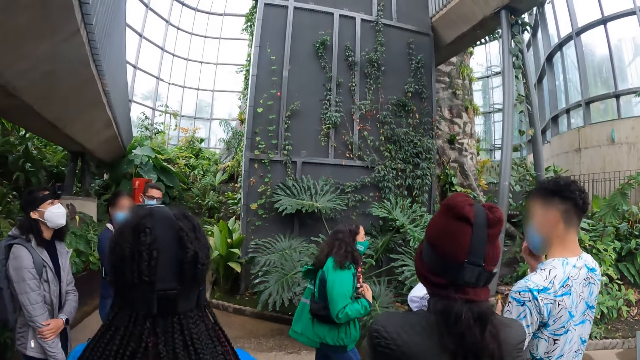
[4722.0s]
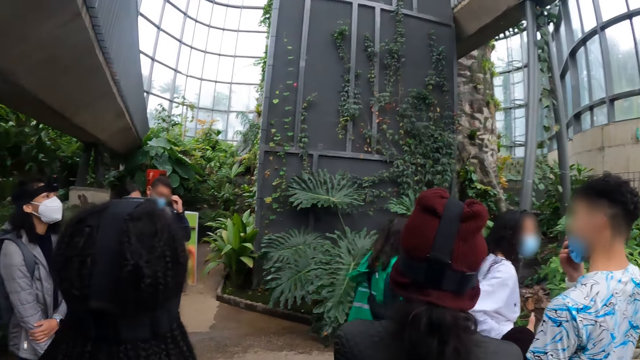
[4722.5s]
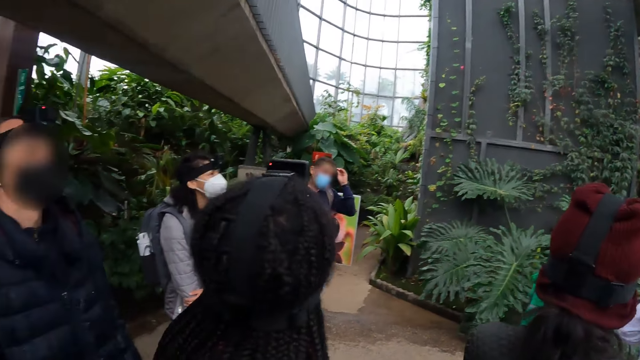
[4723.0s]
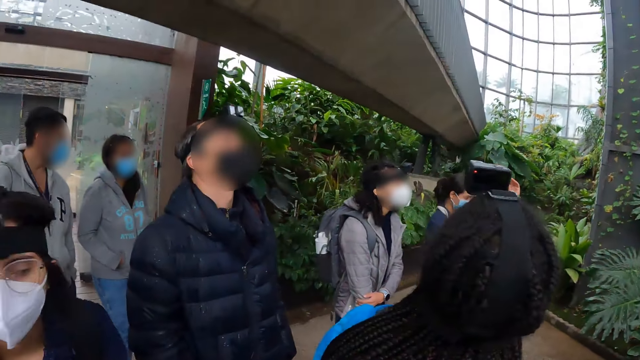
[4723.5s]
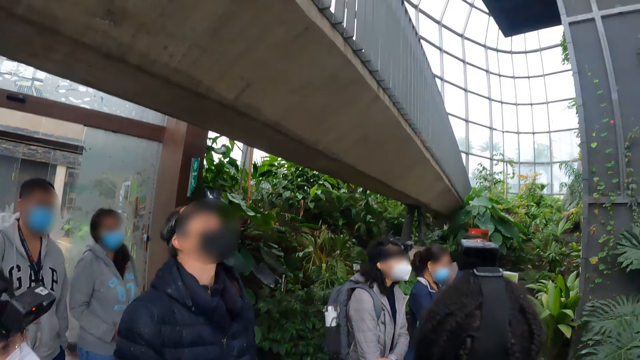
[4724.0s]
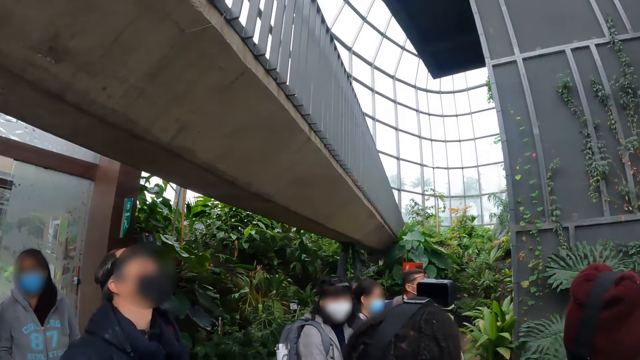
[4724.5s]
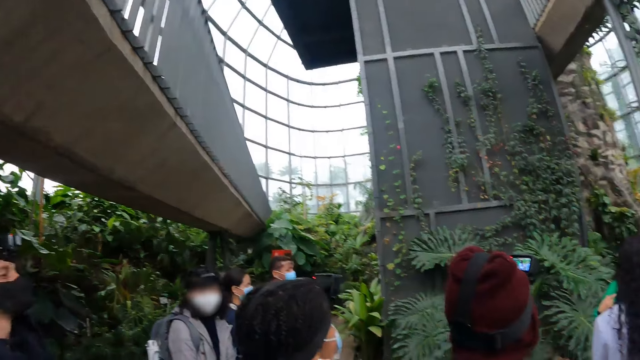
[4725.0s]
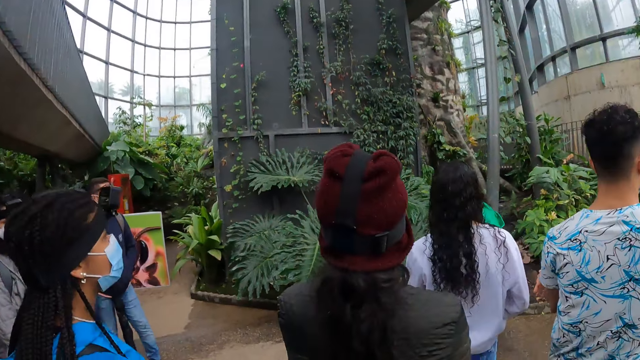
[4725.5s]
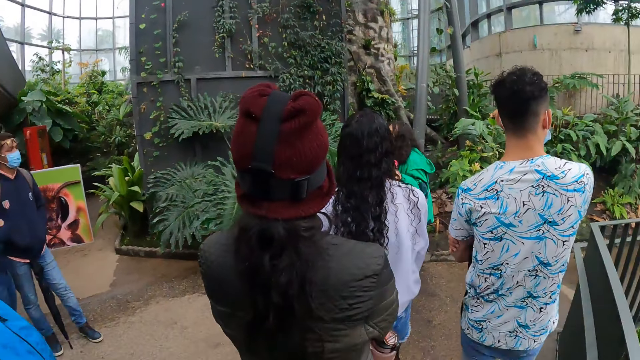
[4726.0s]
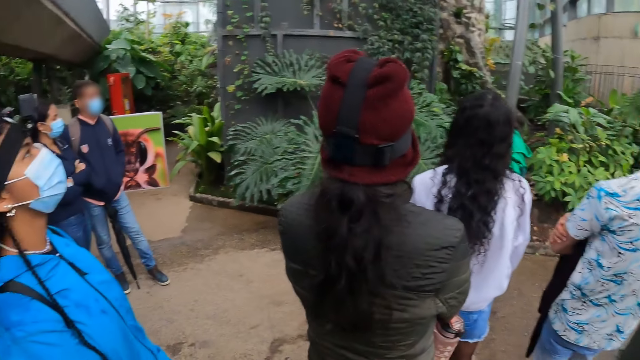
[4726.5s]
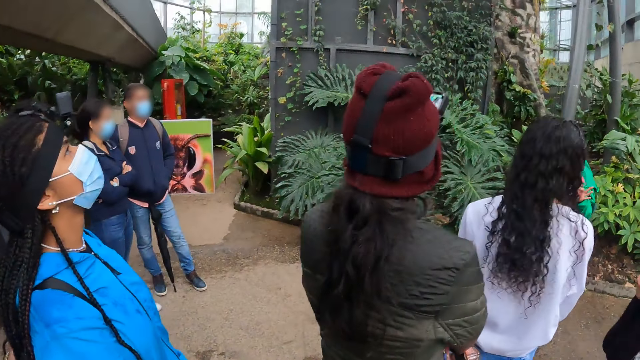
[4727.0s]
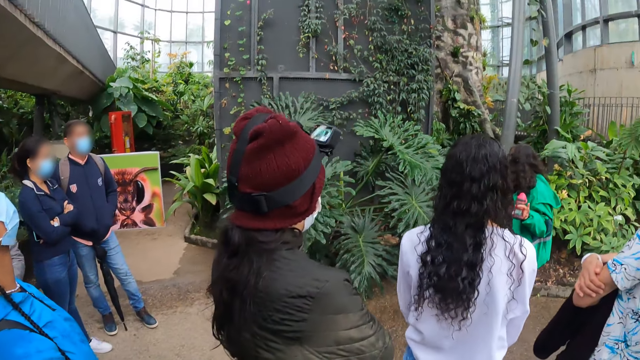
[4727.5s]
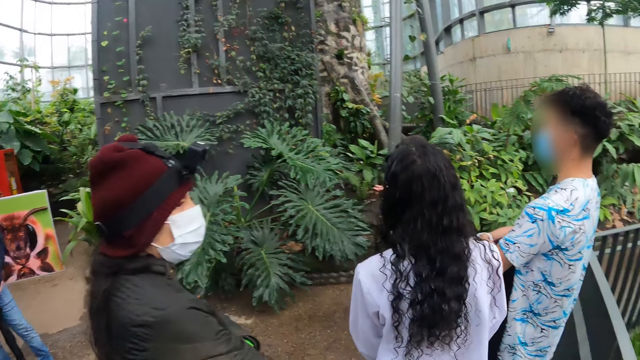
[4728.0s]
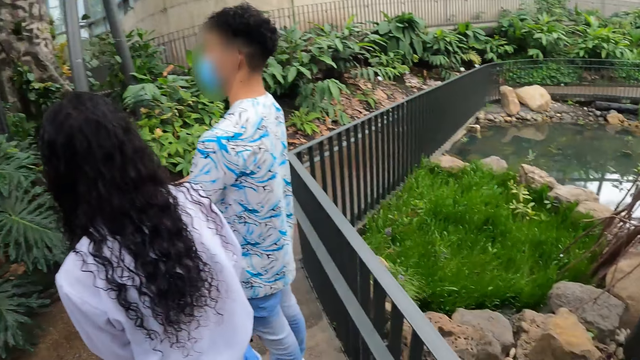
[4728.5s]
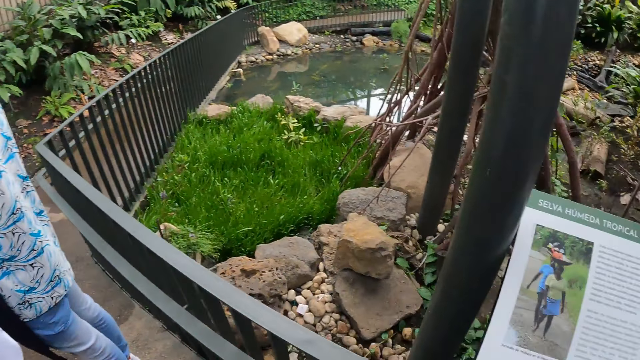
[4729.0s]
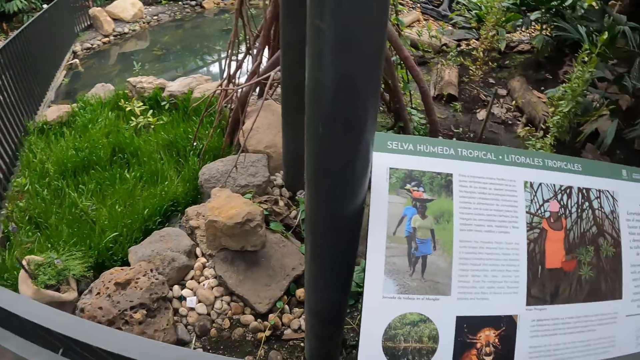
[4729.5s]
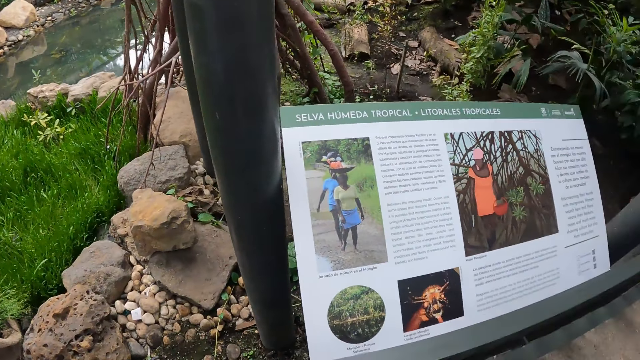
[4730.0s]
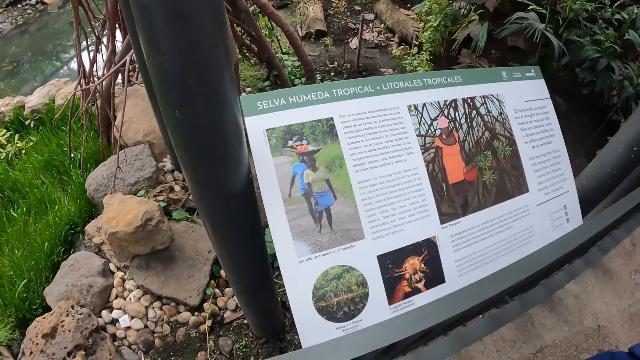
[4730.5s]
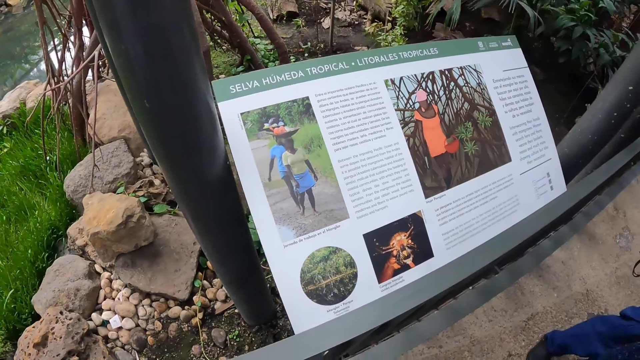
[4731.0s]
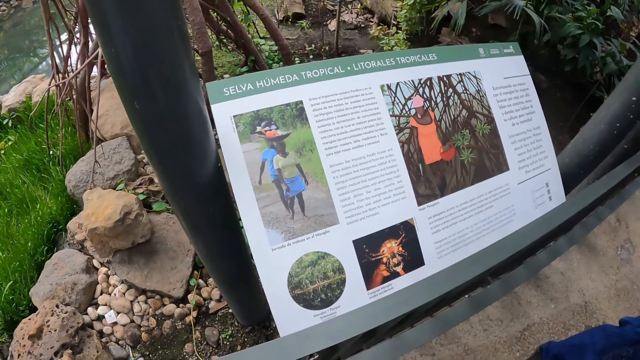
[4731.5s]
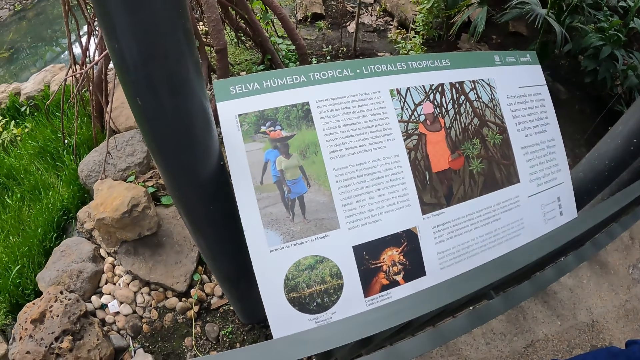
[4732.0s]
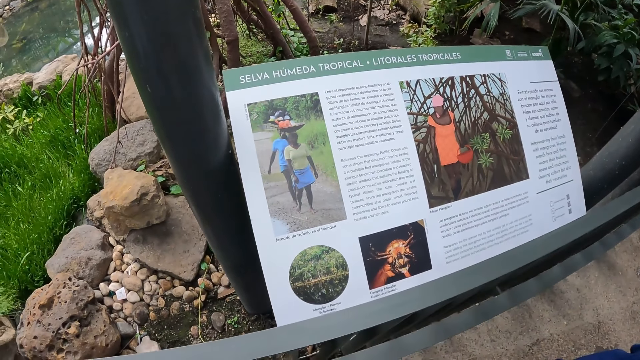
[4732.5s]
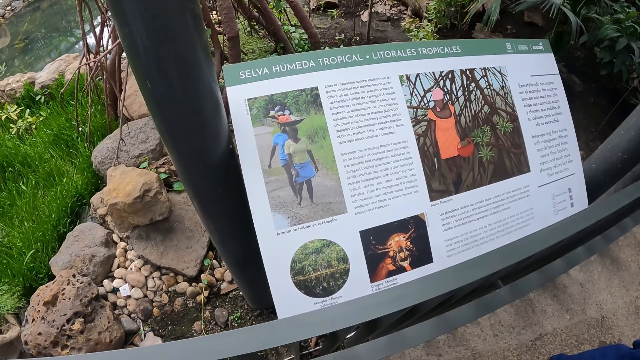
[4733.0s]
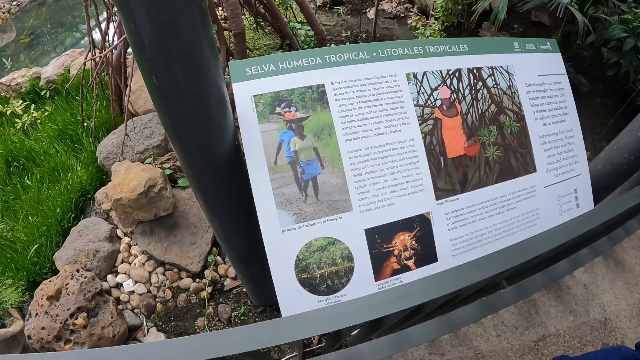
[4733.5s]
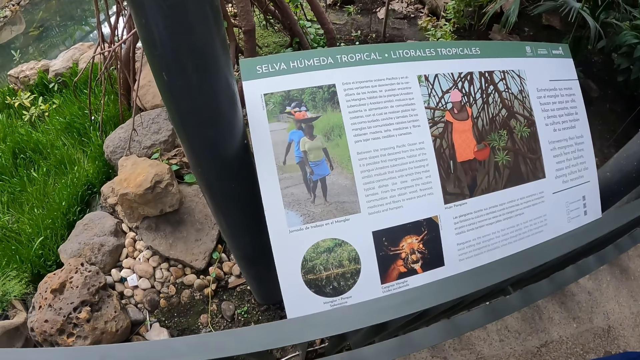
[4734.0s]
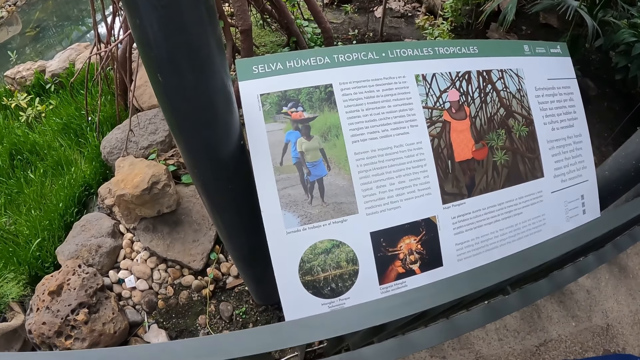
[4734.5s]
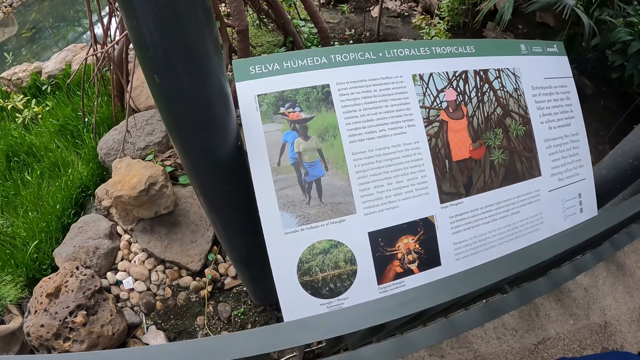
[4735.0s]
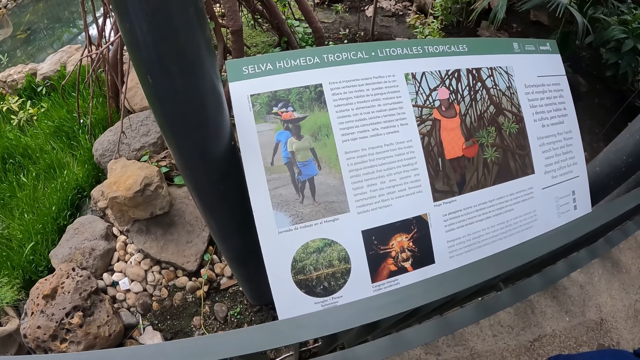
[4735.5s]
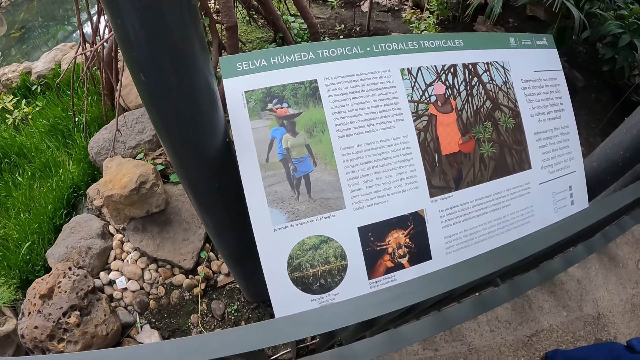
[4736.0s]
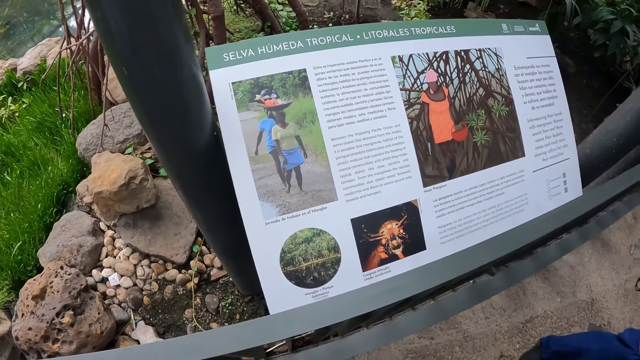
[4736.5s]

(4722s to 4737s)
The camera wearer turns around the garden. They stare at the notes board.

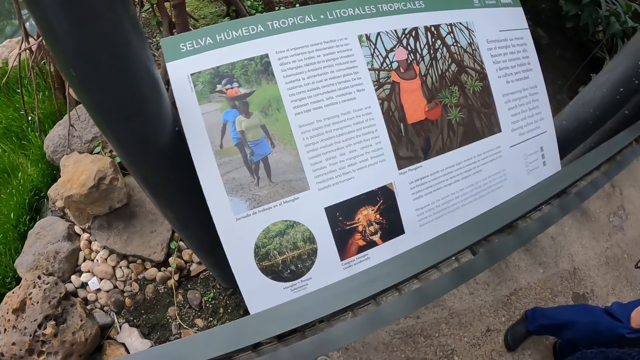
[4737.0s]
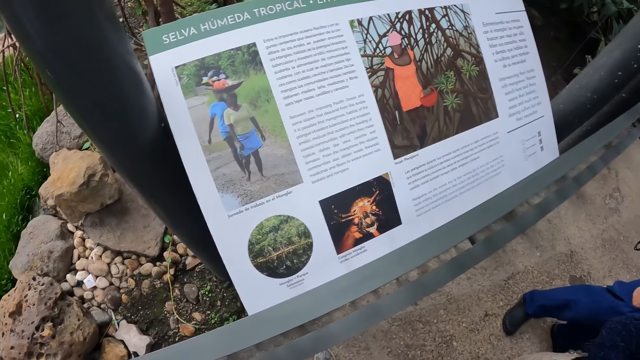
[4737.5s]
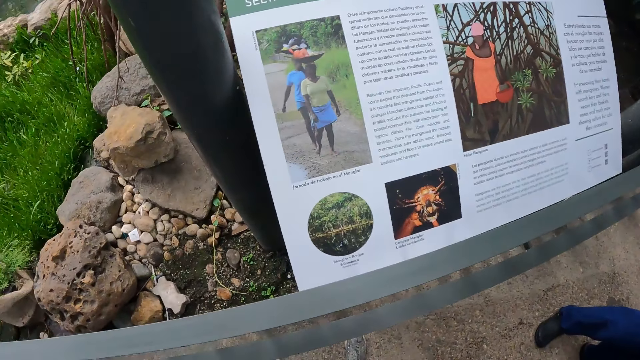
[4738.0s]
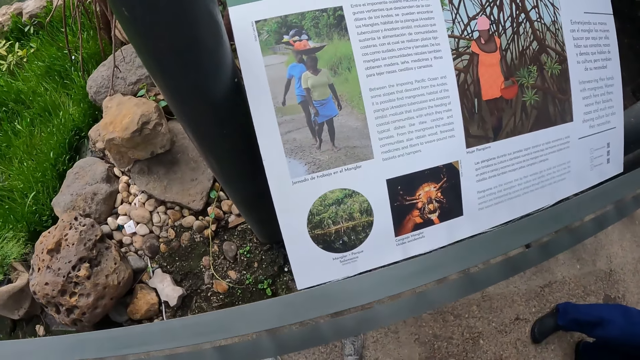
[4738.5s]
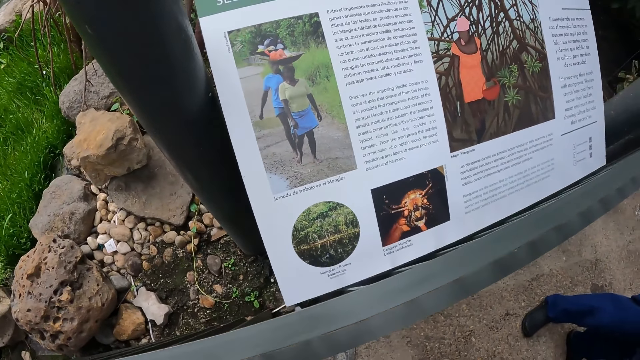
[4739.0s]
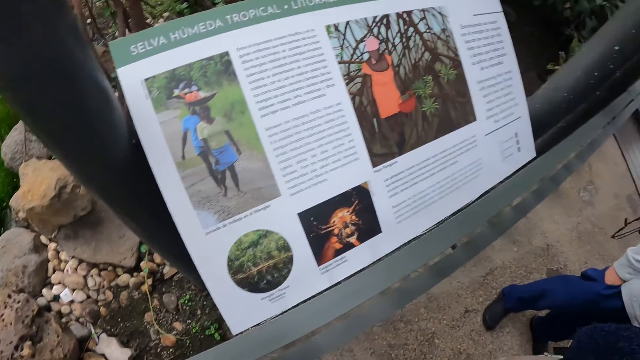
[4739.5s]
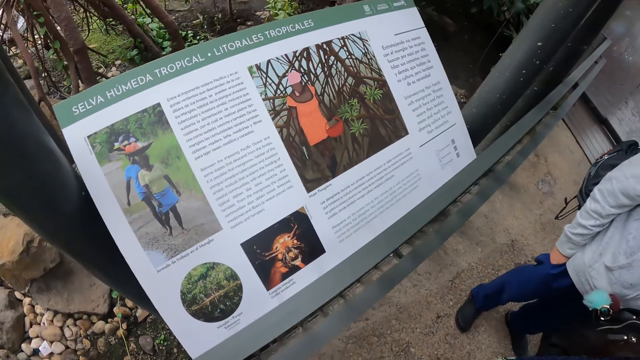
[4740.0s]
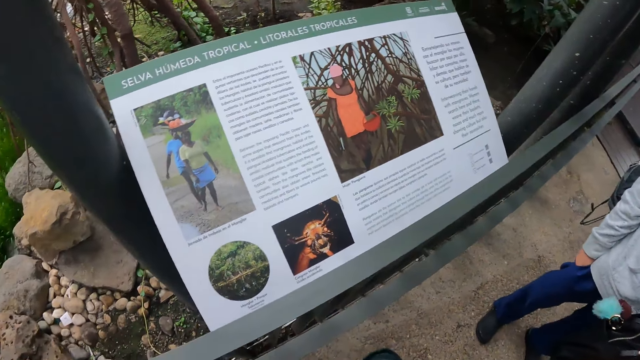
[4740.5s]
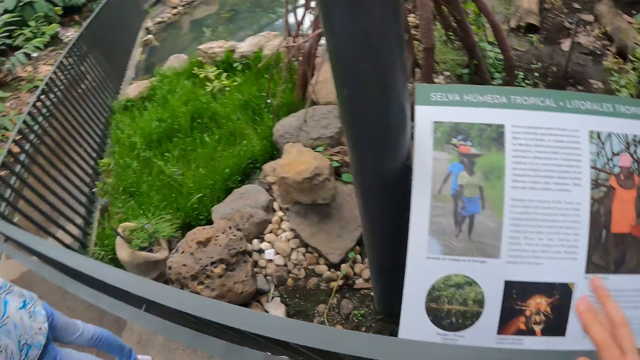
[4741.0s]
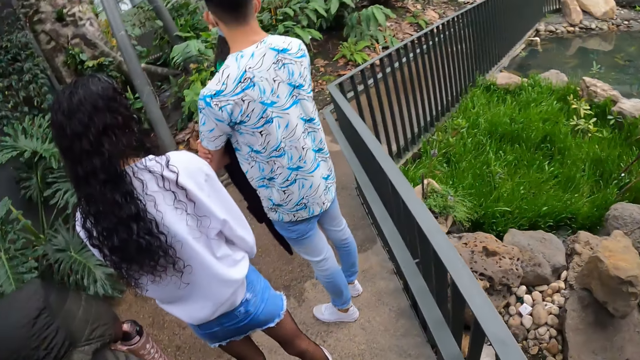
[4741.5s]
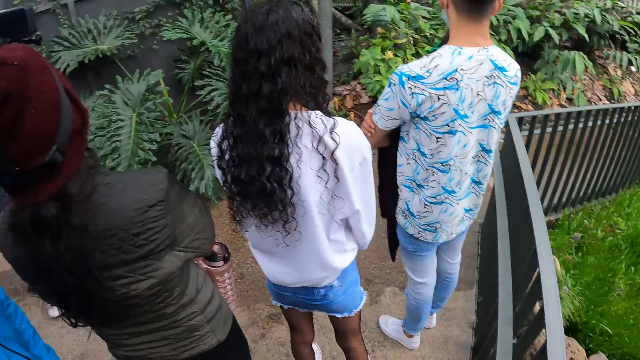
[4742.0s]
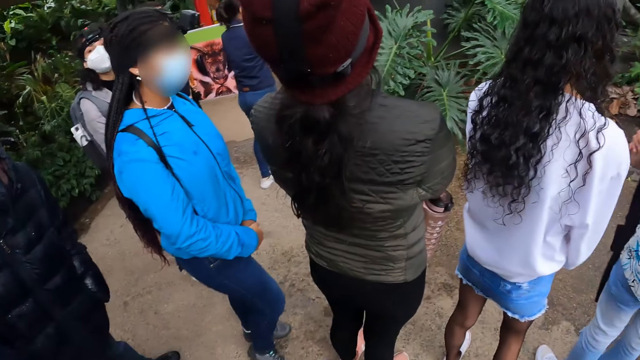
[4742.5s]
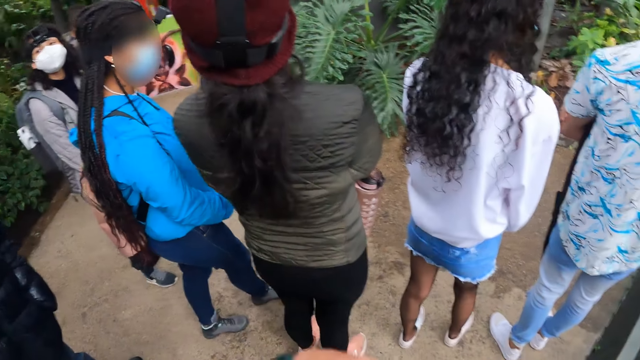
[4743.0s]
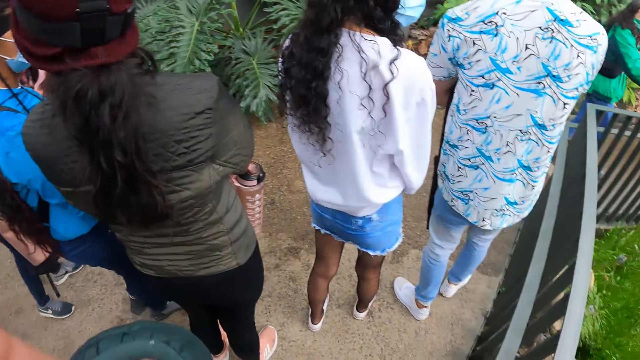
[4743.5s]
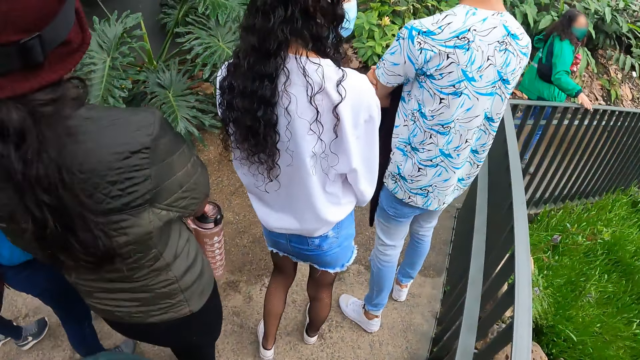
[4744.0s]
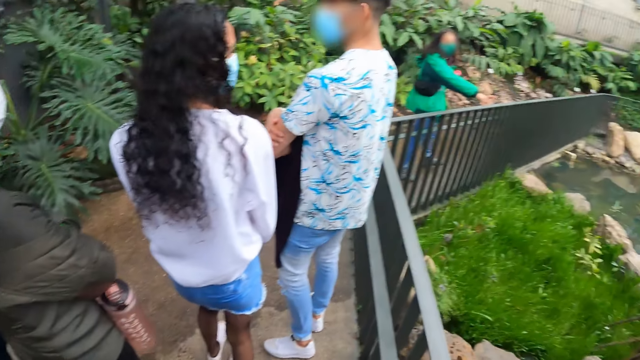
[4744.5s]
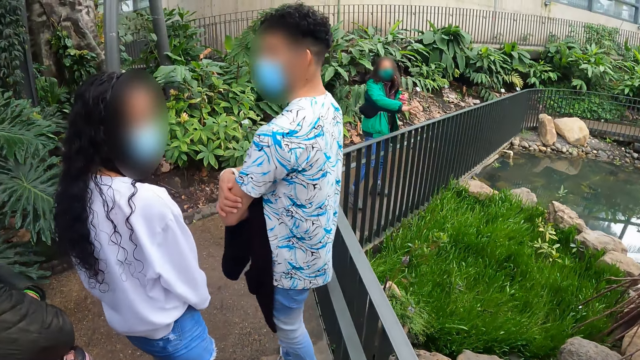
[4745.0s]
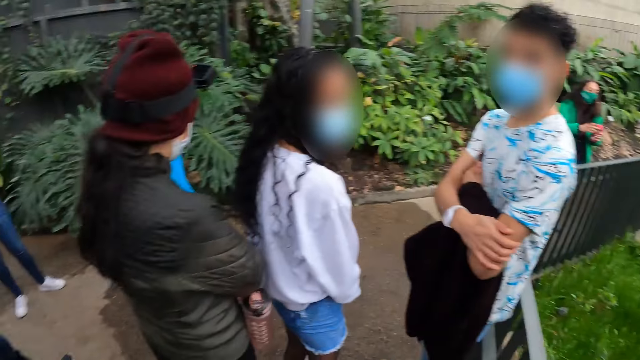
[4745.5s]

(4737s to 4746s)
The camera wearer turns around the garden. They raise their left hand towards something.
